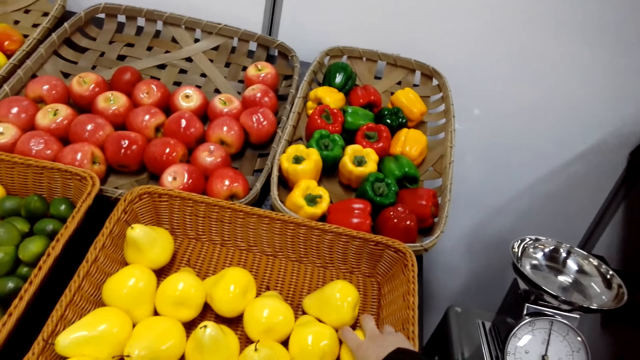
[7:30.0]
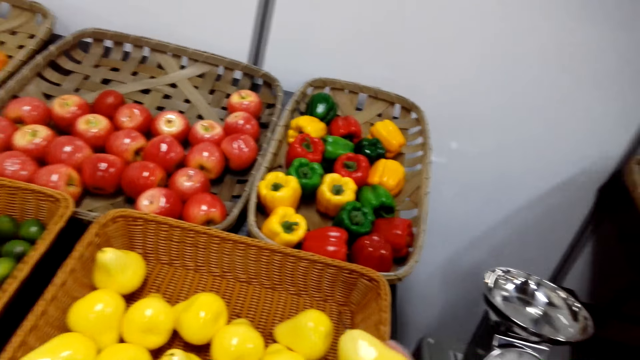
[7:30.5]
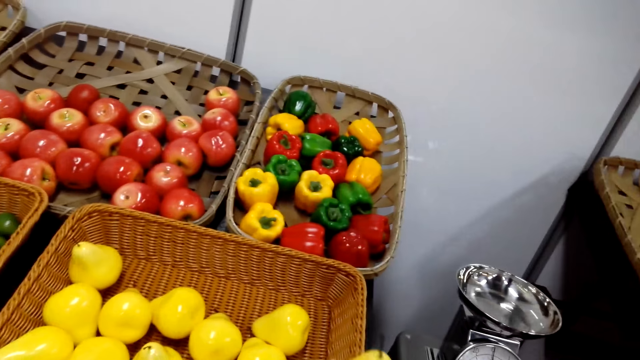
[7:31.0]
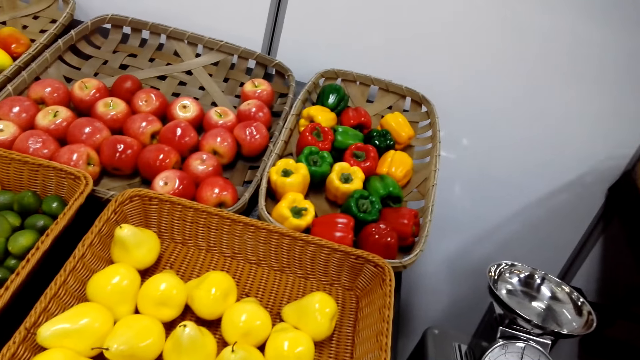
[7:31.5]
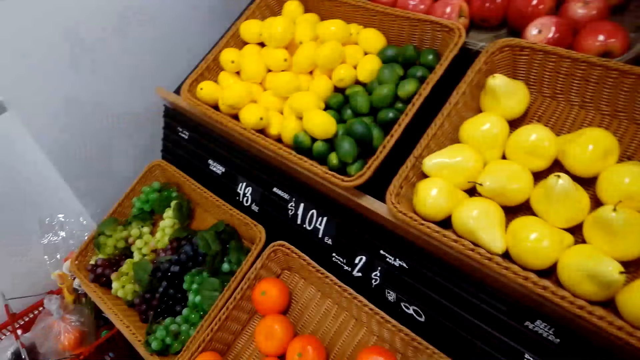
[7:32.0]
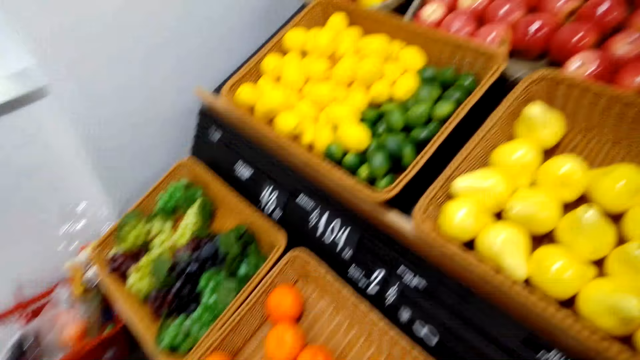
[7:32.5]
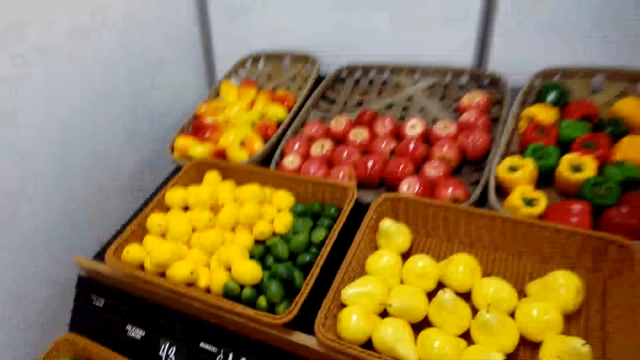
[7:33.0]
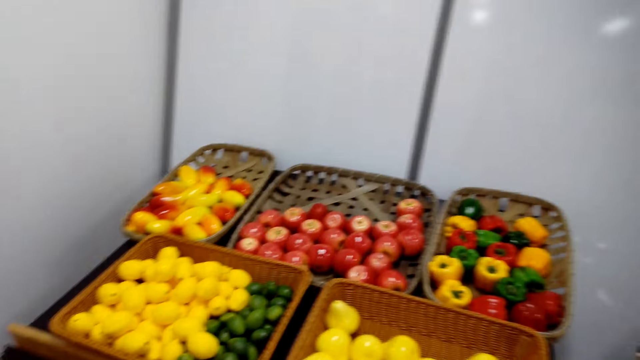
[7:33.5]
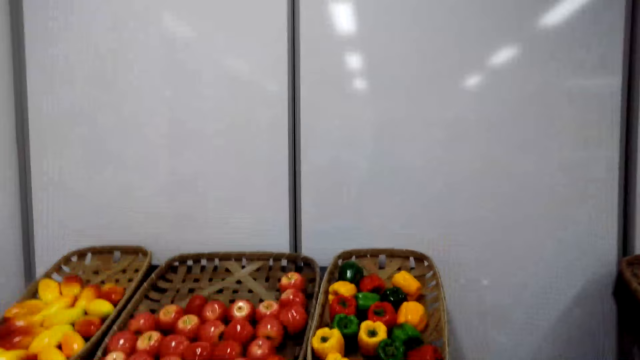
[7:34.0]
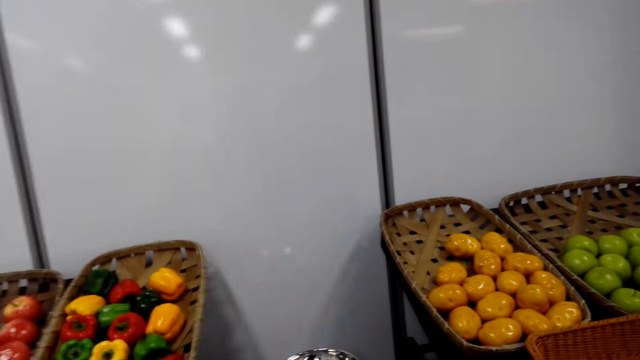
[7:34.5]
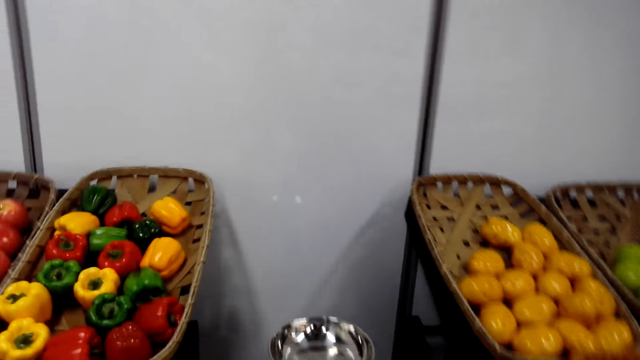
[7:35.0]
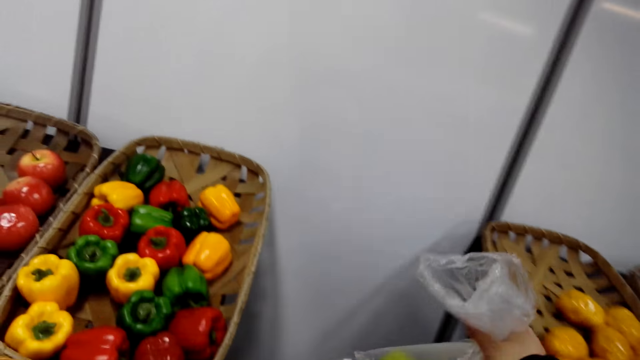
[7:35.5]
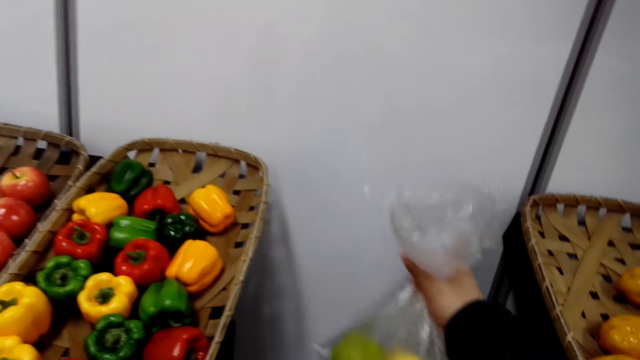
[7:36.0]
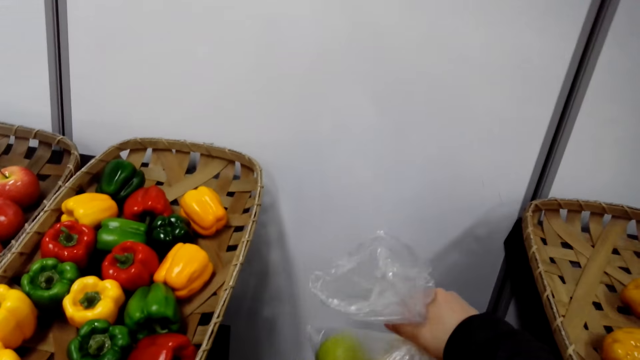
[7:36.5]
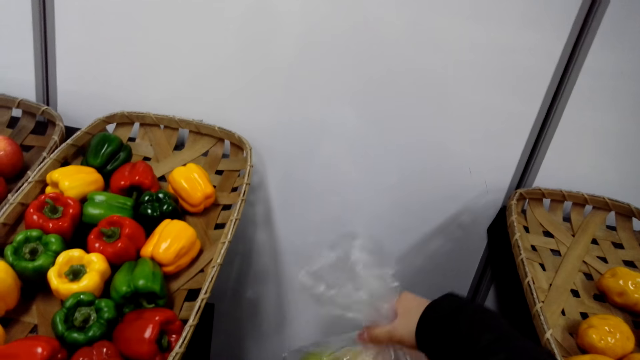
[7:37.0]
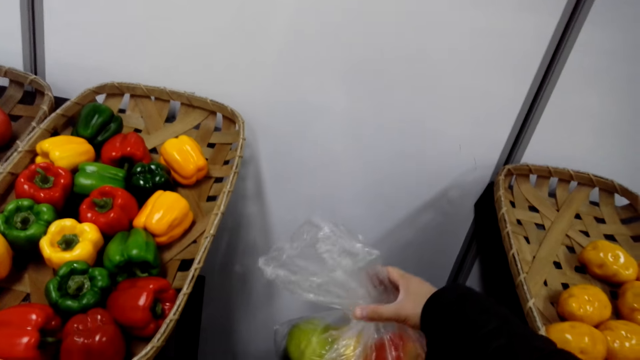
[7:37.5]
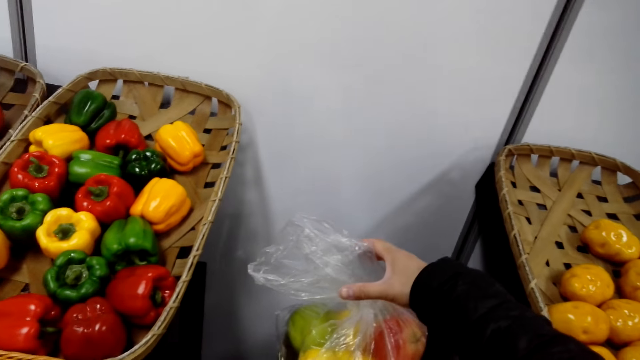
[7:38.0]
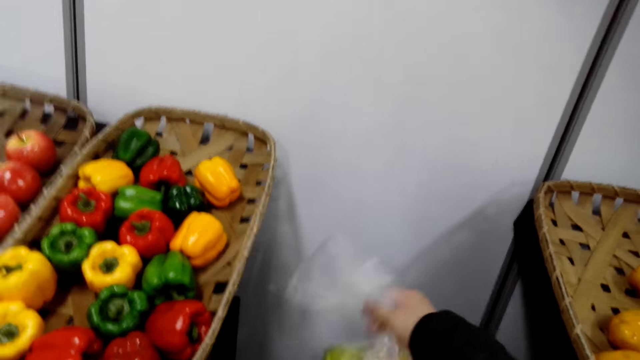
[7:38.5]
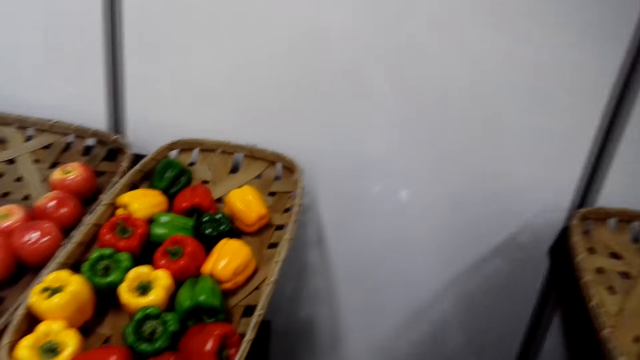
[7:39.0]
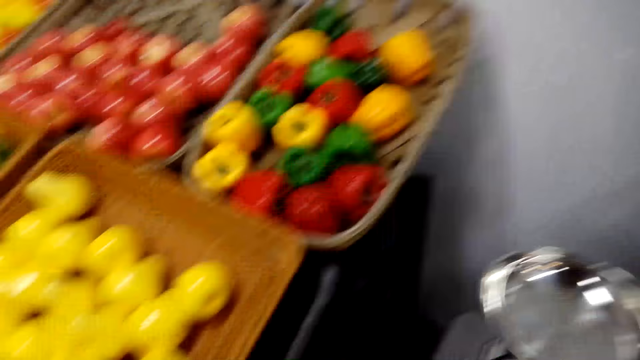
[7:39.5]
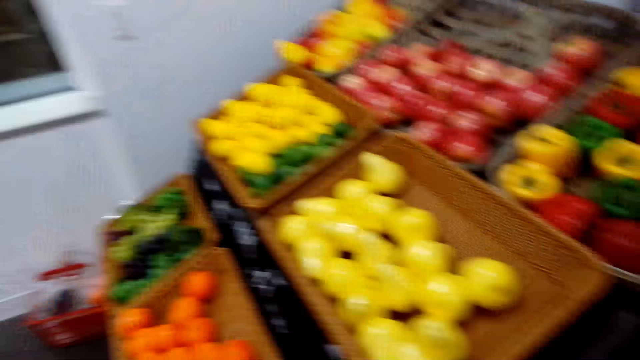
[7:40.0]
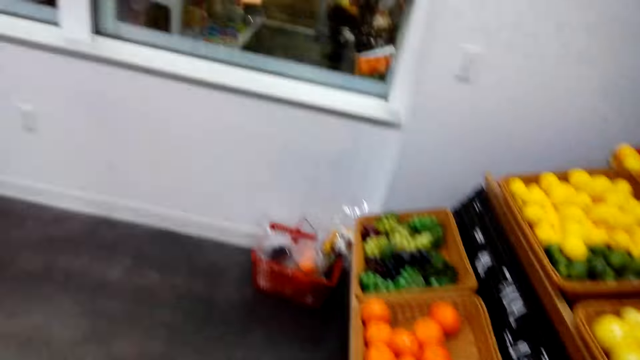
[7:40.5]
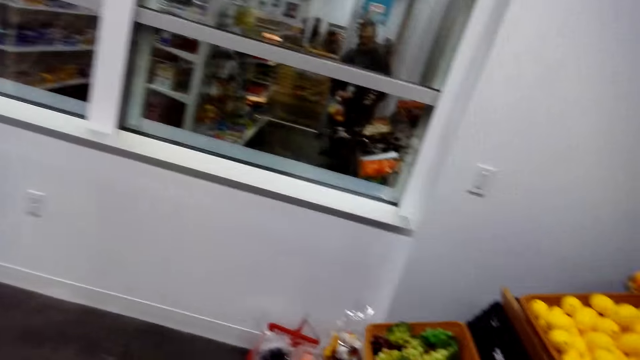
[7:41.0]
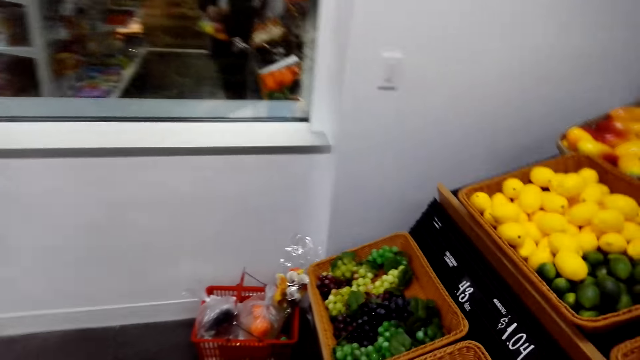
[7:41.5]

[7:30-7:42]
The camera wearer puts the bag on the weighing scale. They are weighing the potato.

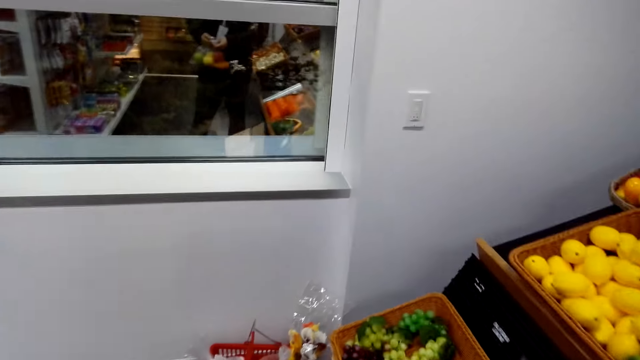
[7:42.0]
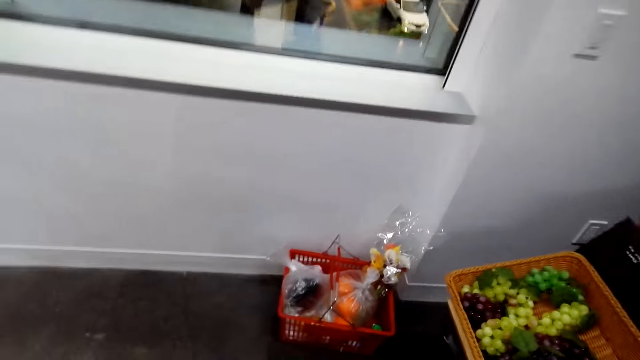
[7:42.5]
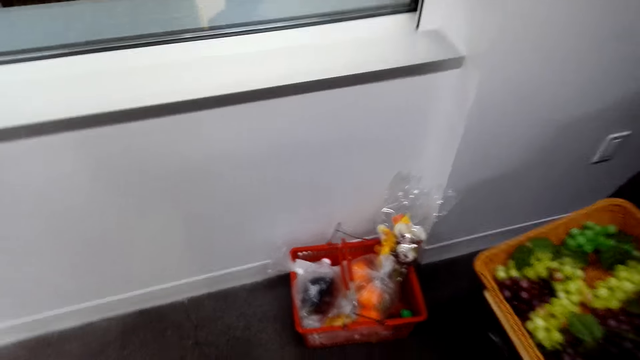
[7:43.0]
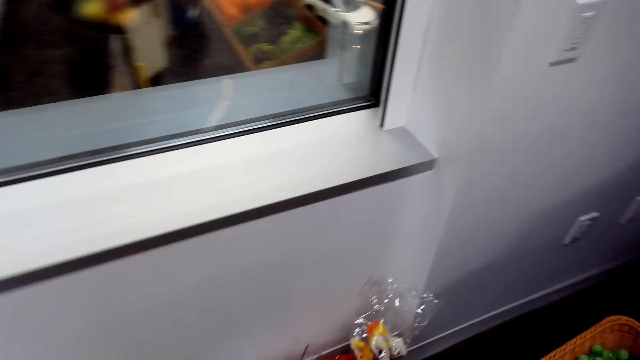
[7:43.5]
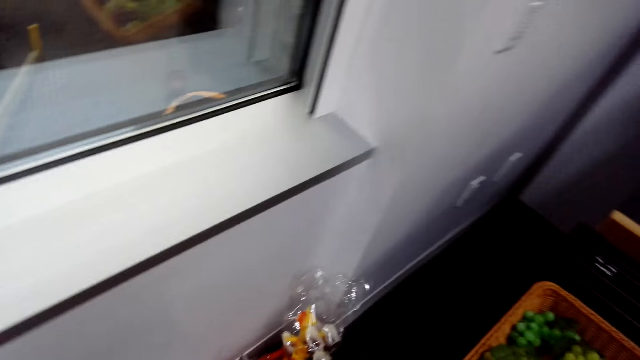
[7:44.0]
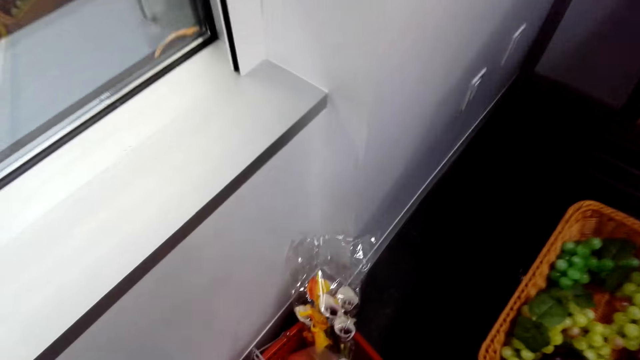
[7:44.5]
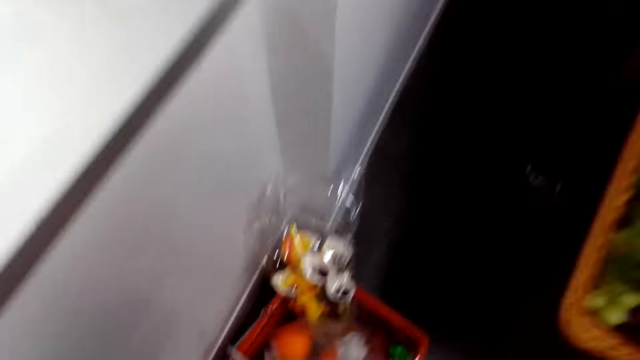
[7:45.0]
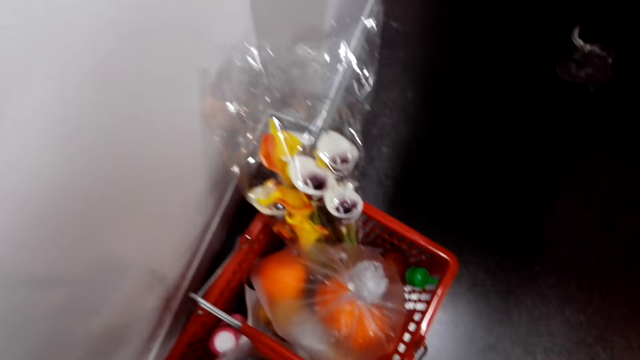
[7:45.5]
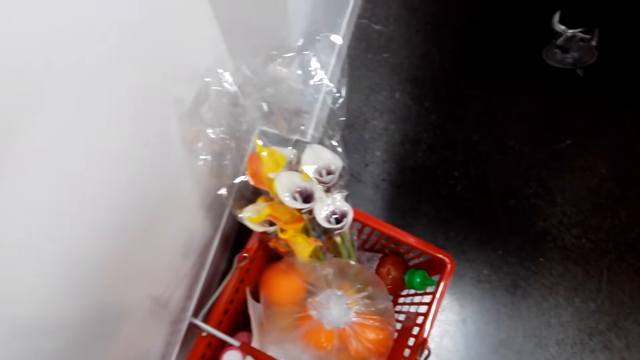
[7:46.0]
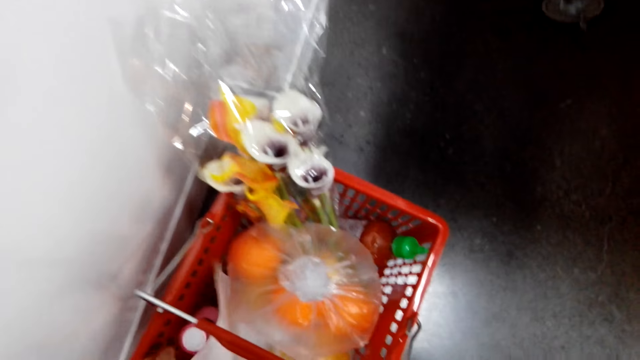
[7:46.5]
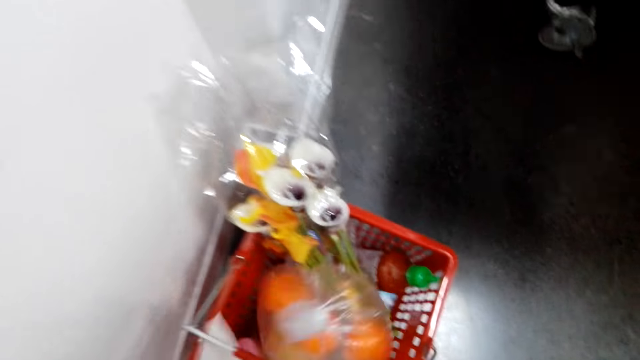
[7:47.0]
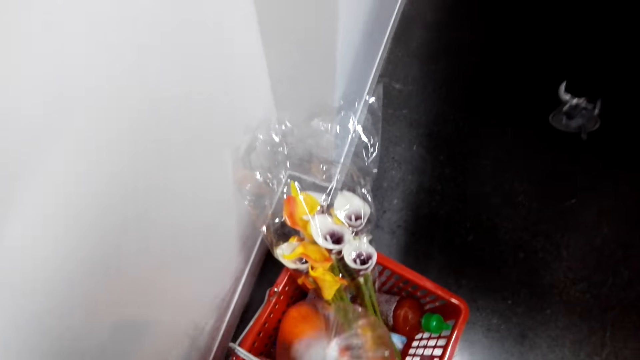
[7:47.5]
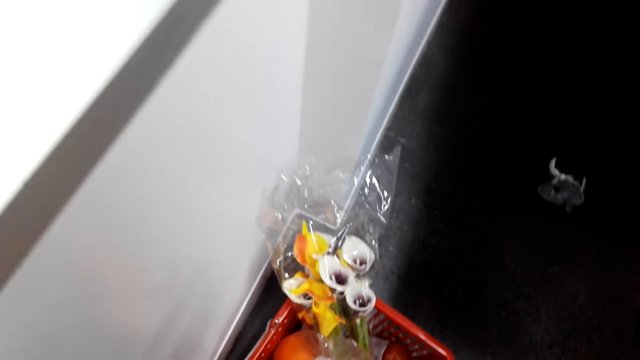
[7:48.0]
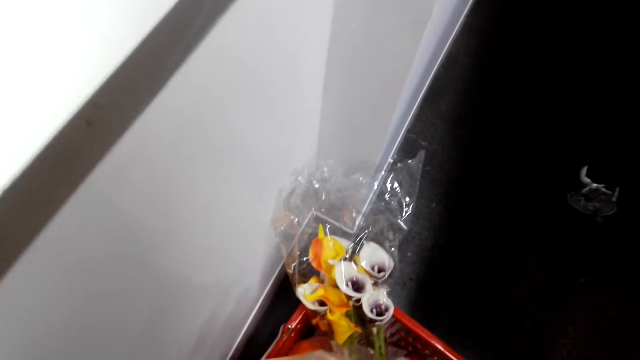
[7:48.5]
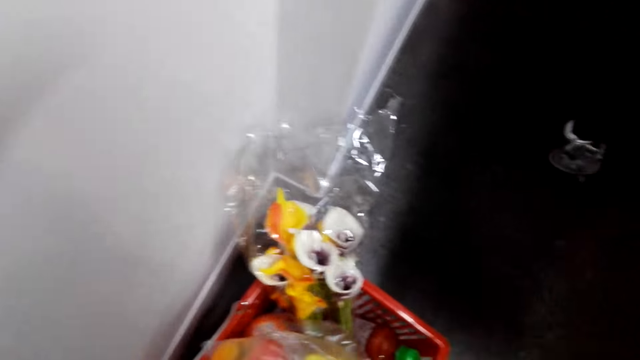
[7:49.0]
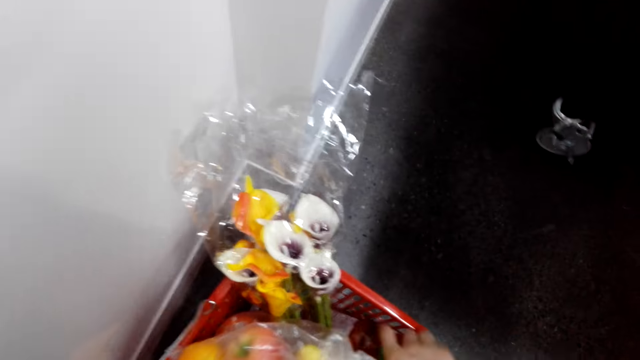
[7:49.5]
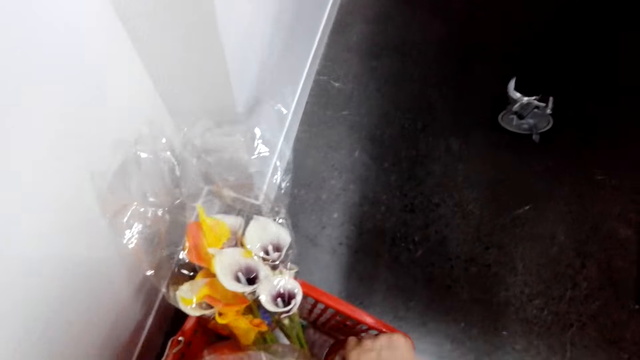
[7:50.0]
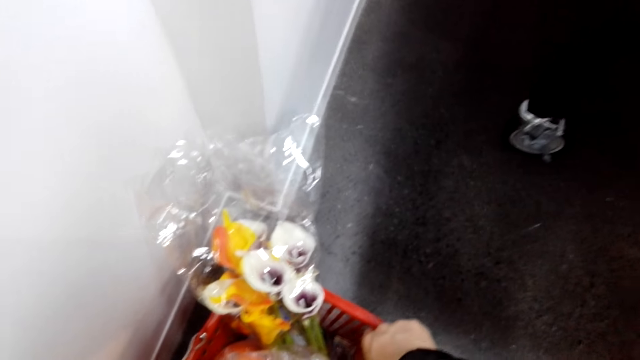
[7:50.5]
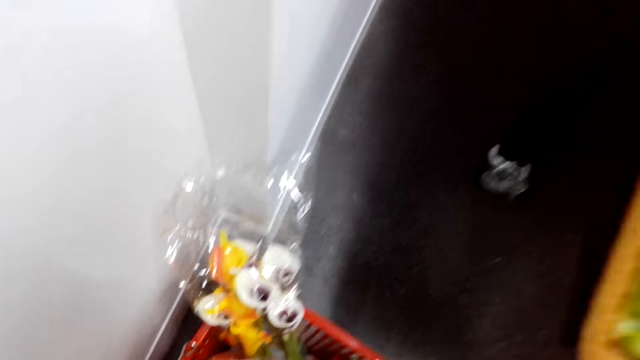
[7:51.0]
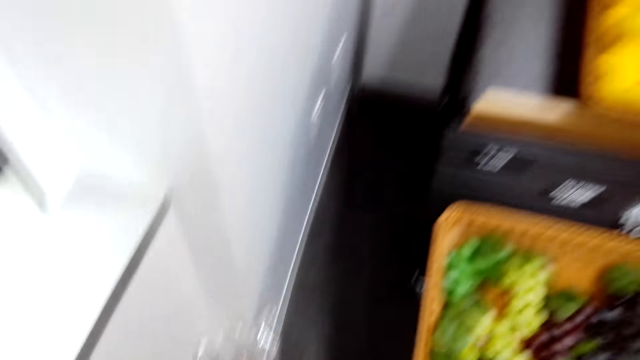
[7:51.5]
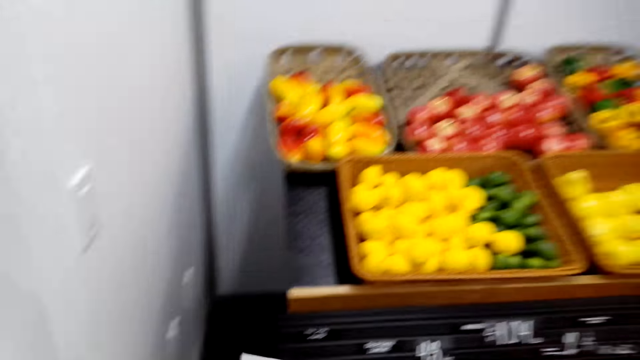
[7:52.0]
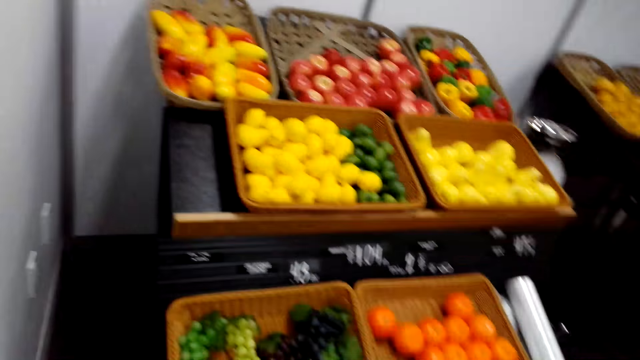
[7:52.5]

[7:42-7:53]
The camera wearer puts the bag in the shopping basket.
